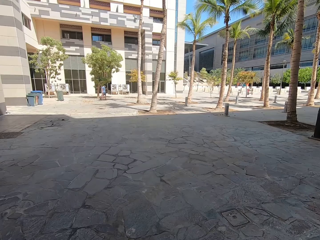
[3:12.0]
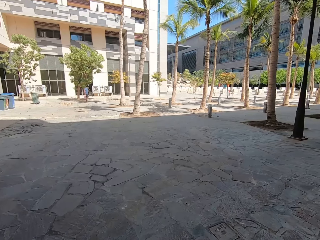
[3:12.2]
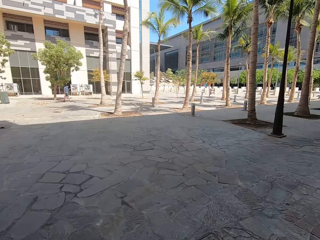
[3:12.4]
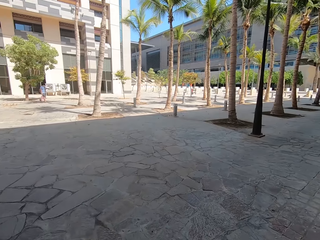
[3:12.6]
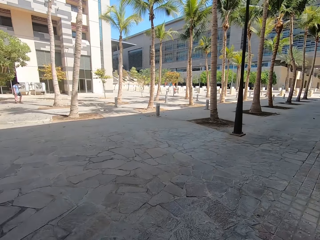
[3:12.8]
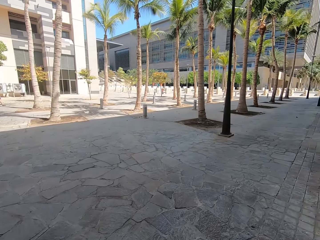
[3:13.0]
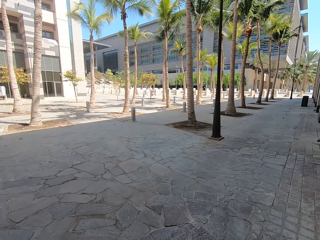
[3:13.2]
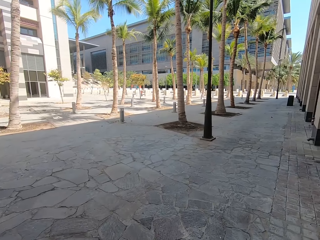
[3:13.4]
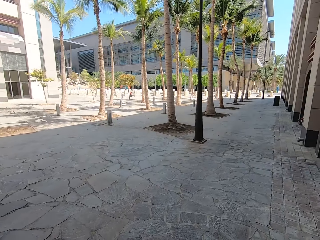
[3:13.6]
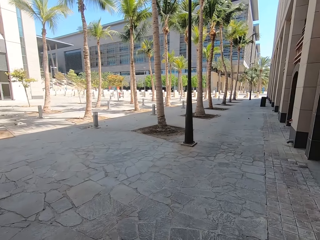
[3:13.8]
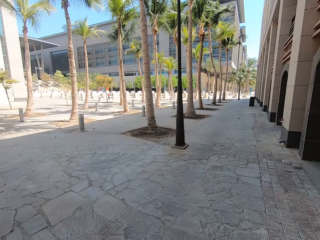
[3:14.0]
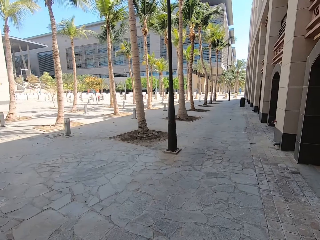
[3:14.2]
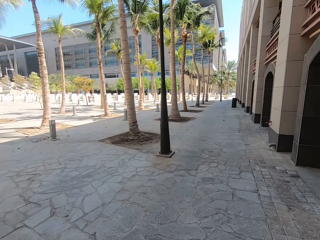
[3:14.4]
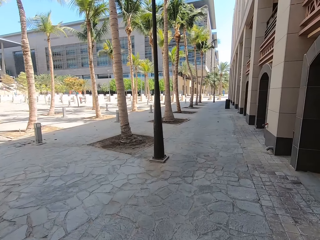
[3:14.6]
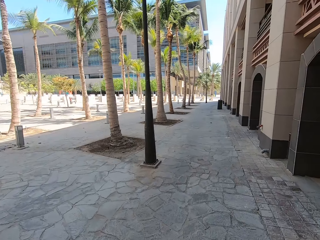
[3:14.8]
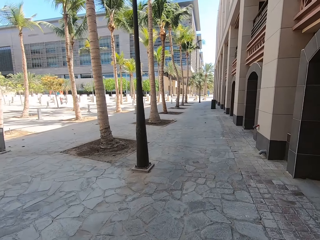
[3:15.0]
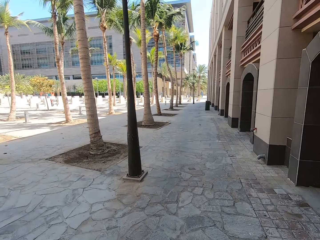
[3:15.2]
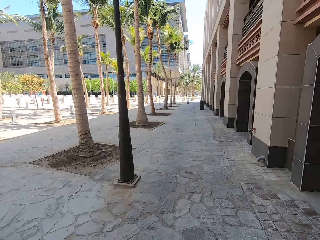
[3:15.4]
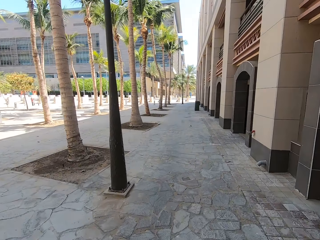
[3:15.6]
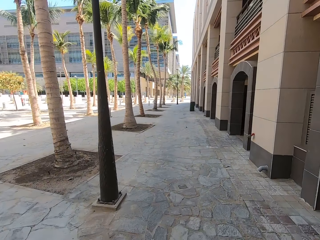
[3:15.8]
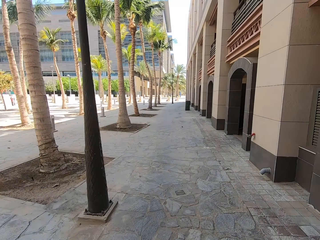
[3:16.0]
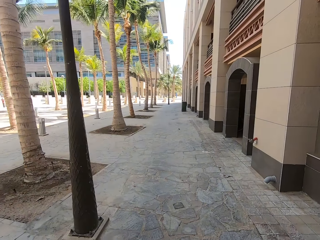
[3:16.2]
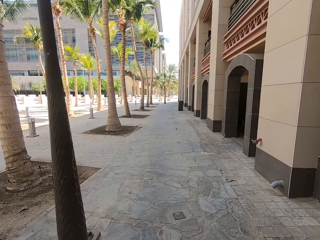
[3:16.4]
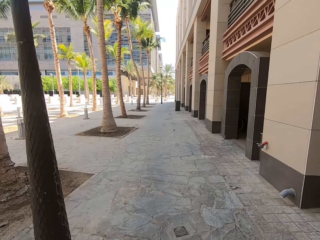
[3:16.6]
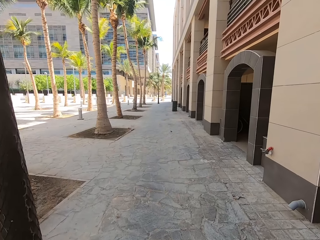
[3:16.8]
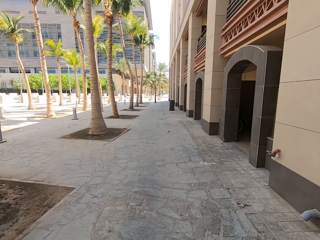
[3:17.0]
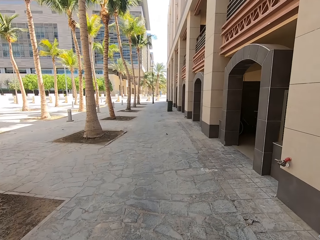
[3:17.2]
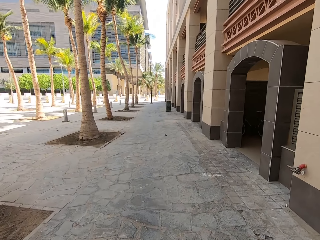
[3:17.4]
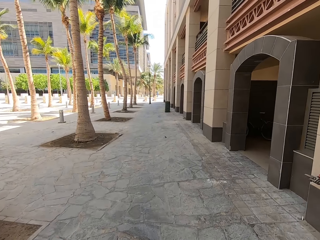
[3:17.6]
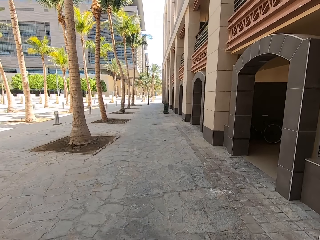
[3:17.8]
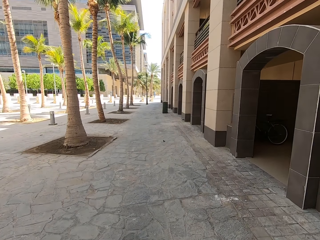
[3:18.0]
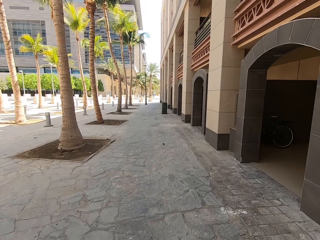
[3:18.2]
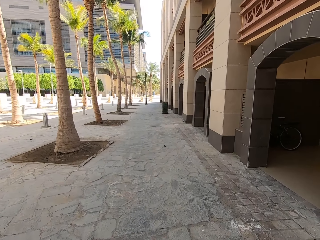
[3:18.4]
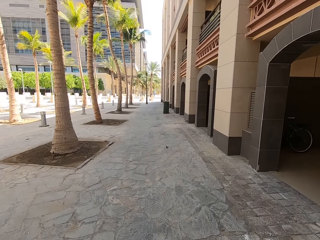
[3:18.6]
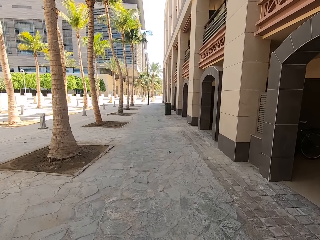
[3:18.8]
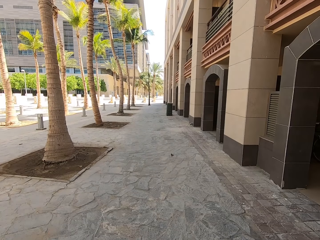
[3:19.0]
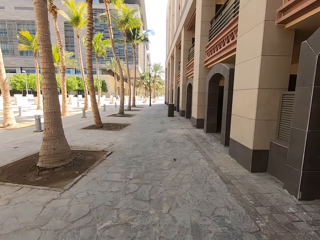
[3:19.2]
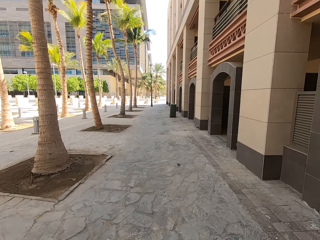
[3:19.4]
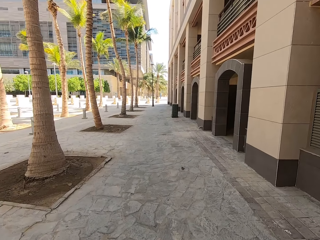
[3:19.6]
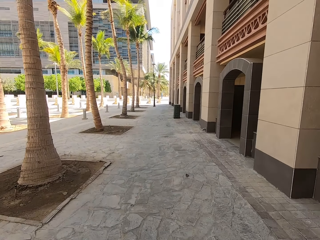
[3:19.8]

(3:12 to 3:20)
The camera wearer turns right and walks on the pavement.

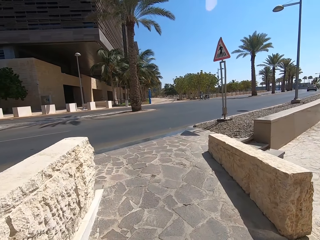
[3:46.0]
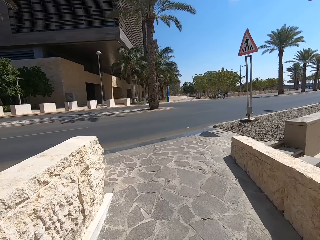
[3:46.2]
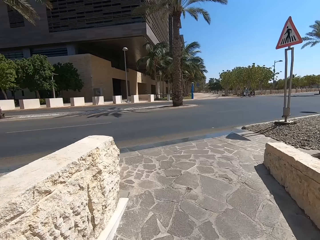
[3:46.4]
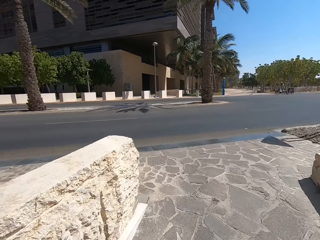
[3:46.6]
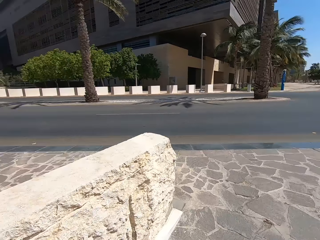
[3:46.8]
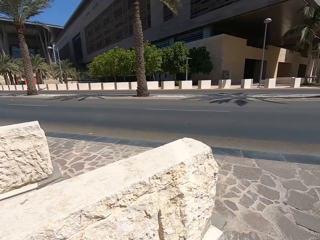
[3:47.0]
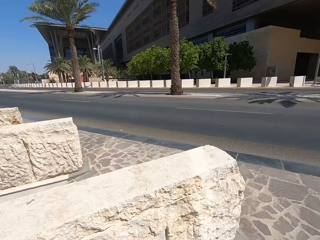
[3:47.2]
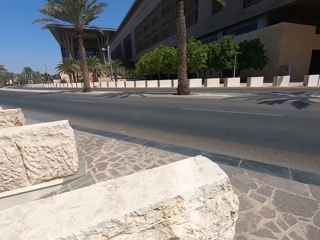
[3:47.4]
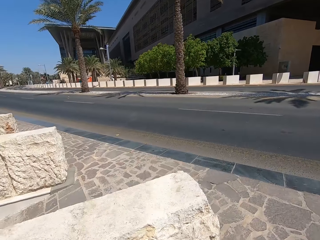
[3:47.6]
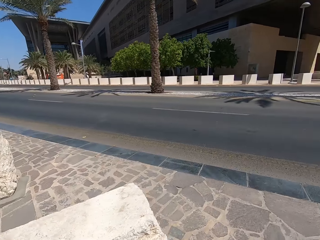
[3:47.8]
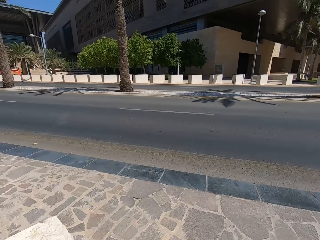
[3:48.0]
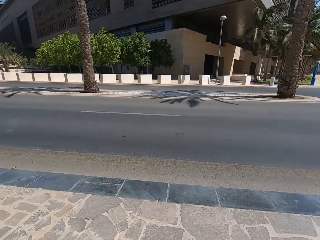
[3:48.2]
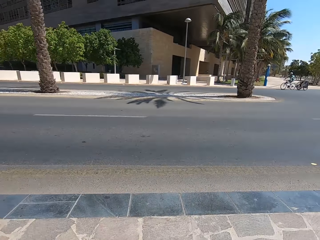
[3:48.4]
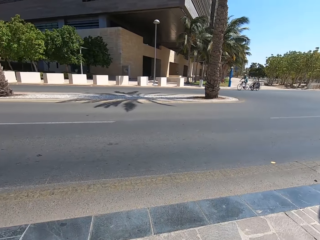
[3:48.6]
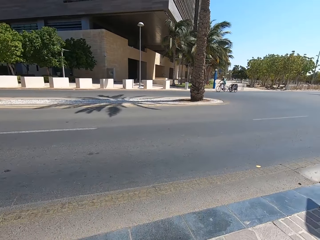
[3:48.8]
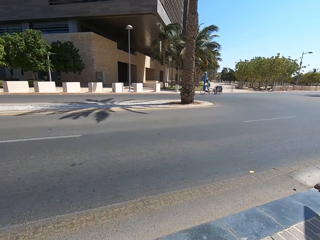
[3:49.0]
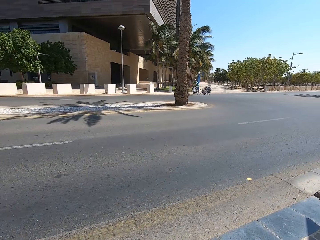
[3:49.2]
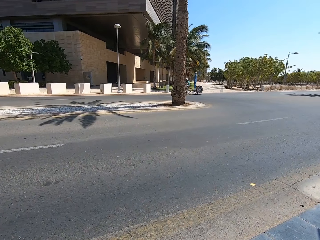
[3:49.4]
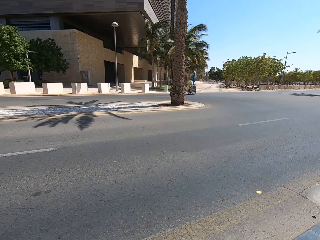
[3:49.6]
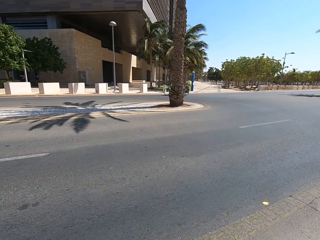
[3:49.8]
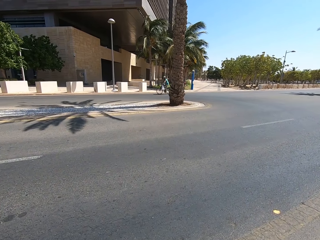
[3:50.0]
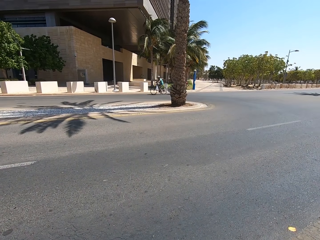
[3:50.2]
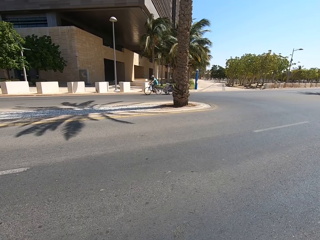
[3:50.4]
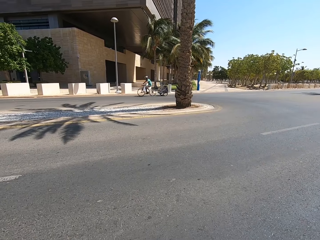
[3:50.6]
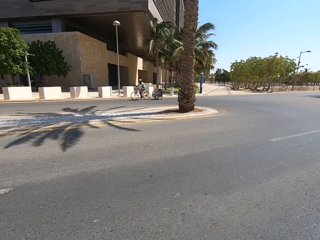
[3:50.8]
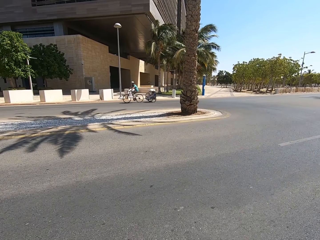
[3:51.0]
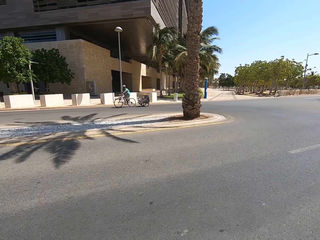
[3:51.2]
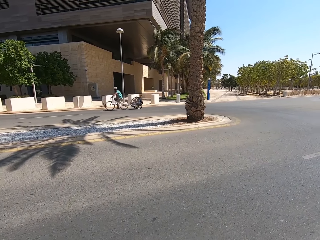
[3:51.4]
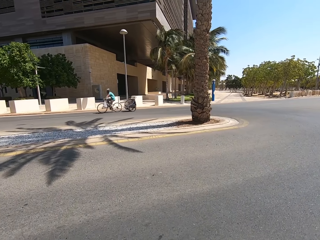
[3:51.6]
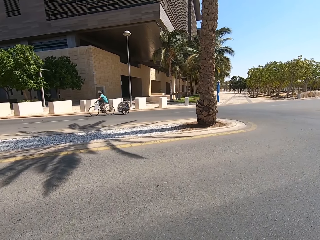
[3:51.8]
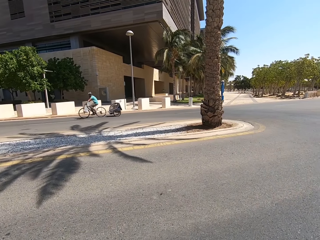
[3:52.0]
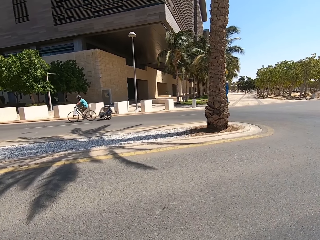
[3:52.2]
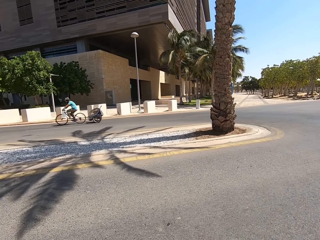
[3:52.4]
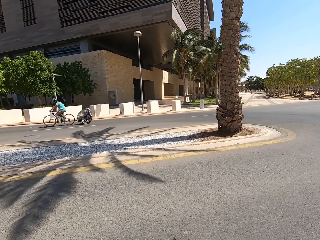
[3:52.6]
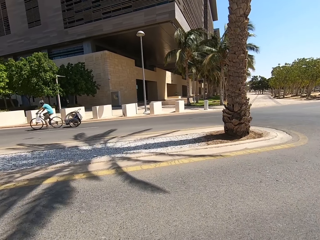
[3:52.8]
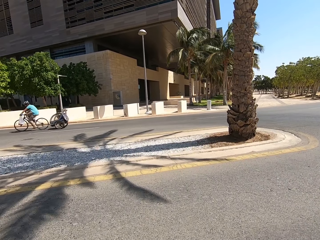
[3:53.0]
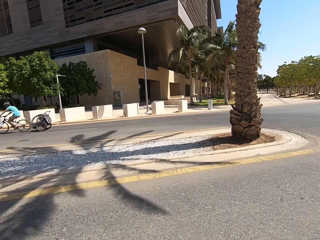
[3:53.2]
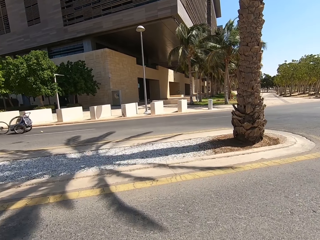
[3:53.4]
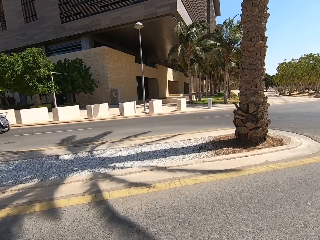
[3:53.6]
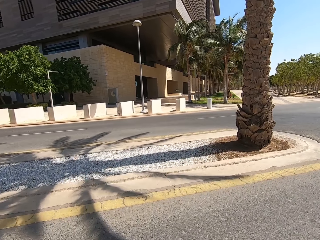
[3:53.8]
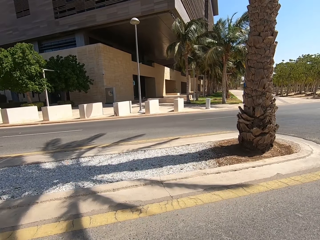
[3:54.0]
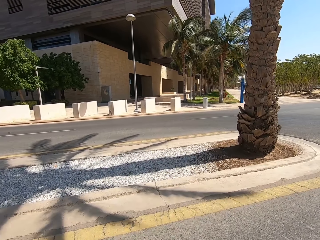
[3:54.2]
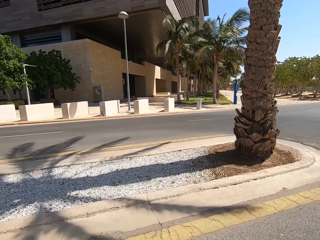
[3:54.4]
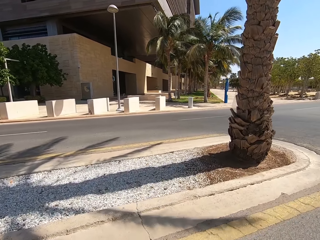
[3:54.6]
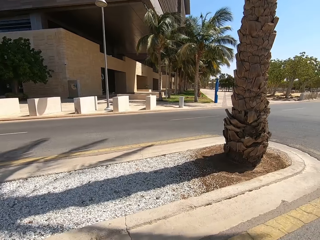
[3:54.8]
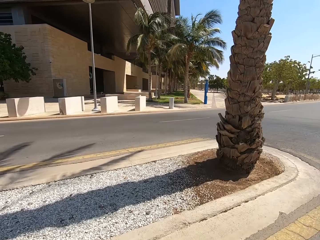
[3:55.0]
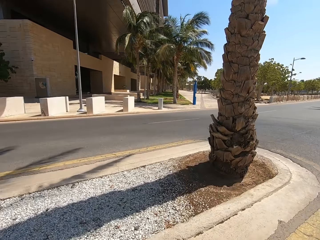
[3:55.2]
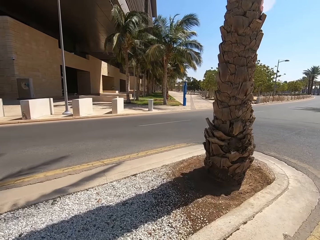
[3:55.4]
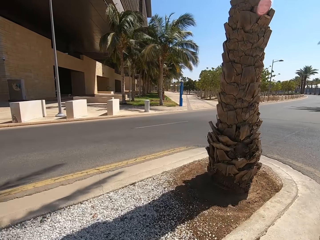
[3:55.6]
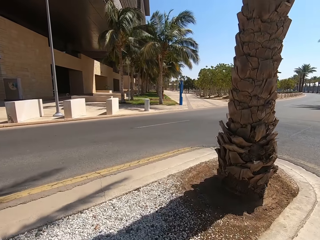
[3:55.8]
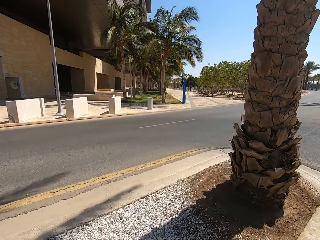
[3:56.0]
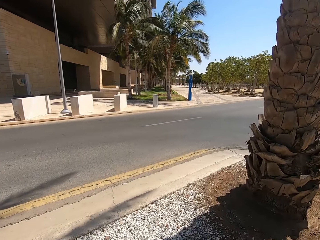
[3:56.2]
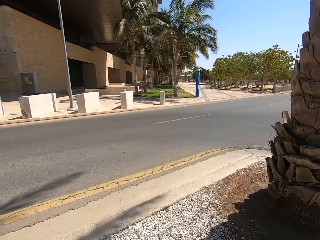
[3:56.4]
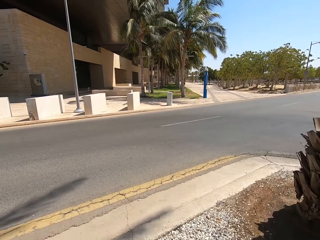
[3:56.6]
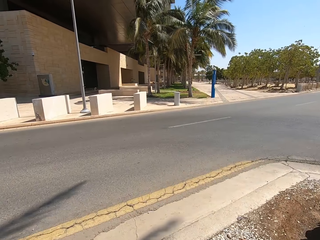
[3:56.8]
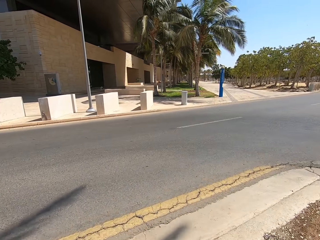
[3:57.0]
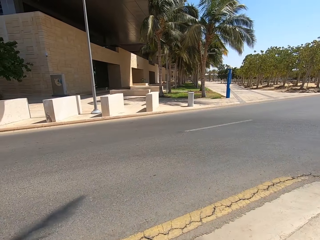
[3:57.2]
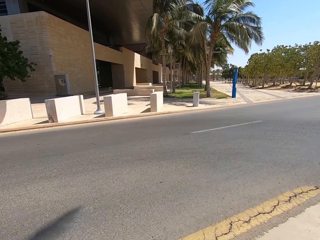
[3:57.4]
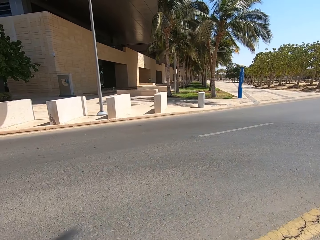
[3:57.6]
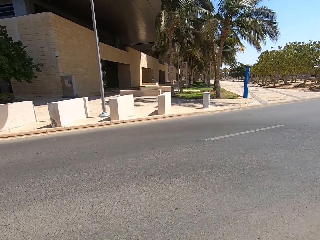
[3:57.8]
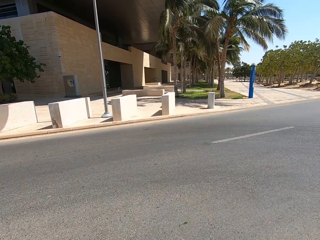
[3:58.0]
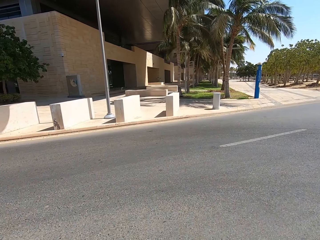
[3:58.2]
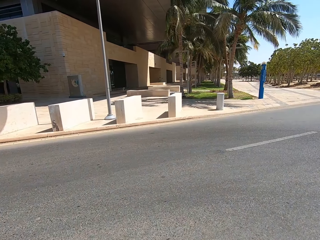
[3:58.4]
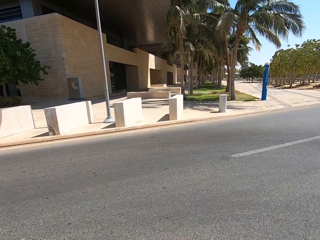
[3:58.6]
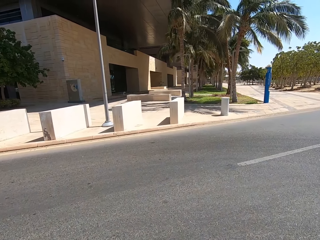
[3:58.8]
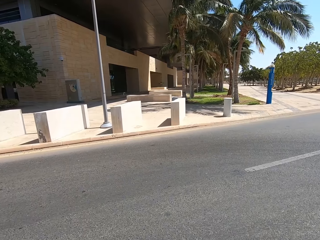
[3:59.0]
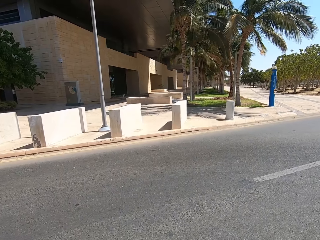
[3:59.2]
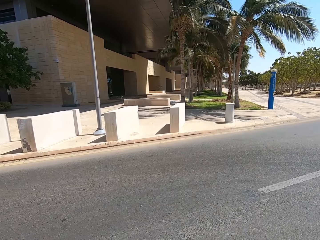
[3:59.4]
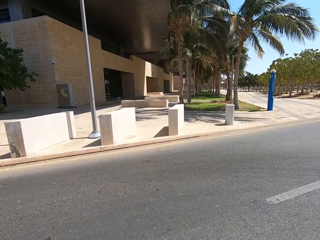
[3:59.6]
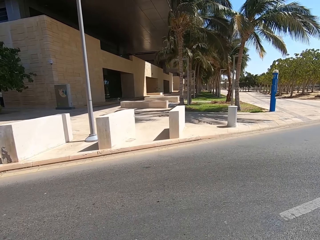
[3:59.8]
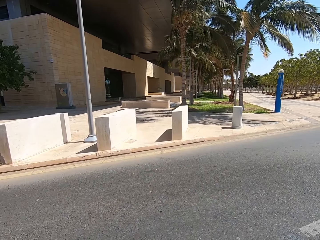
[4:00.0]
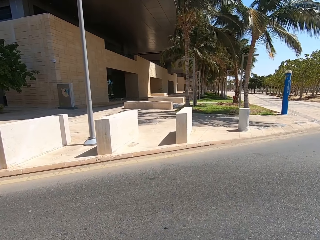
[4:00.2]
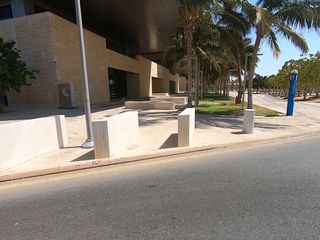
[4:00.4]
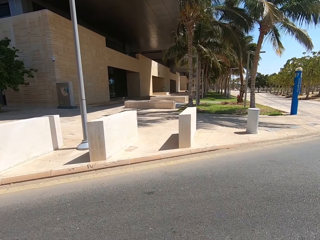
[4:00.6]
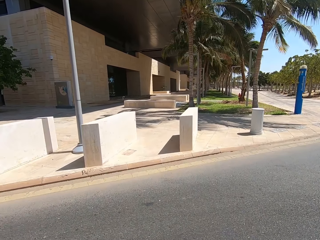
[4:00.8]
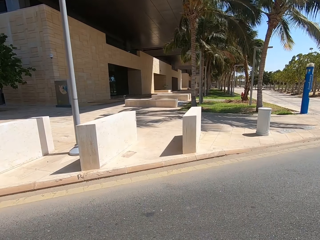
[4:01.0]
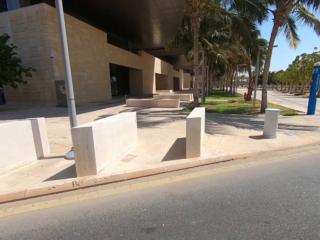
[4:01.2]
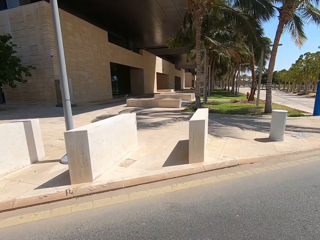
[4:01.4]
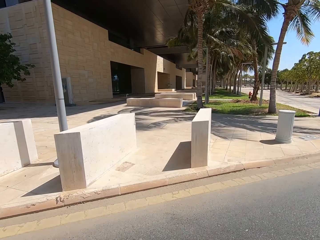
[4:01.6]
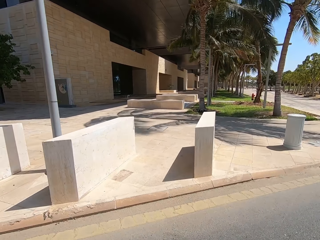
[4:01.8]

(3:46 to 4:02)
The camera wearer looks left, looks right, and crosses the road.
